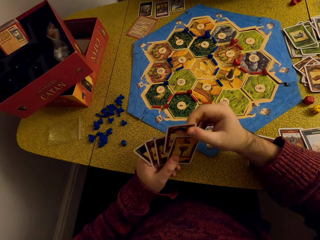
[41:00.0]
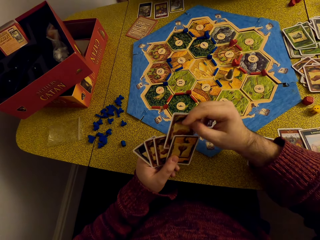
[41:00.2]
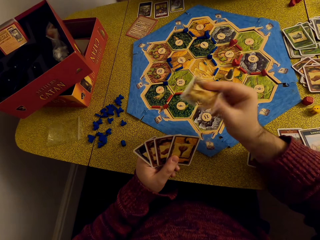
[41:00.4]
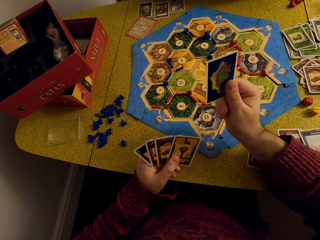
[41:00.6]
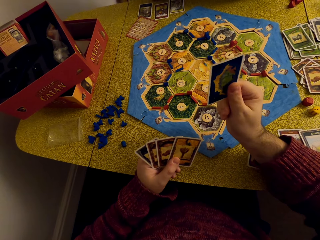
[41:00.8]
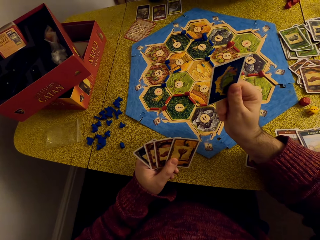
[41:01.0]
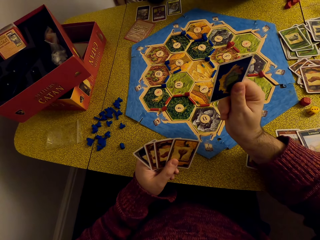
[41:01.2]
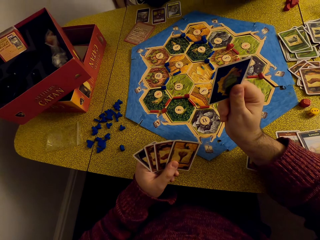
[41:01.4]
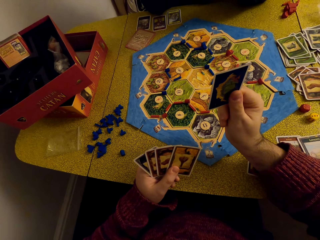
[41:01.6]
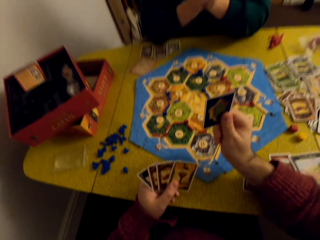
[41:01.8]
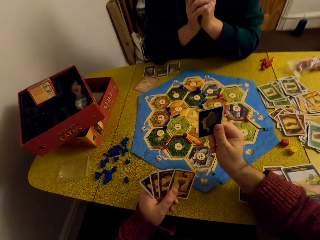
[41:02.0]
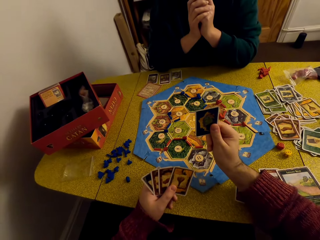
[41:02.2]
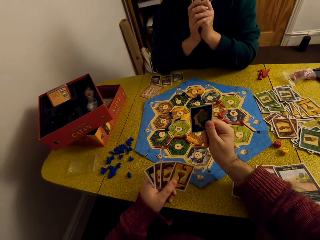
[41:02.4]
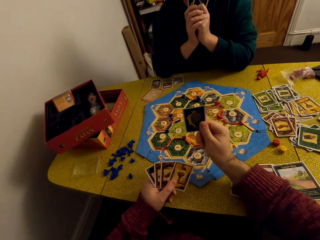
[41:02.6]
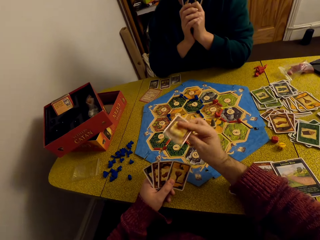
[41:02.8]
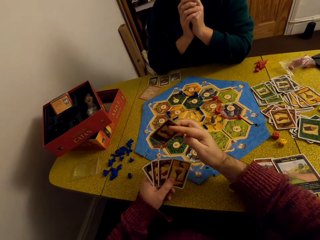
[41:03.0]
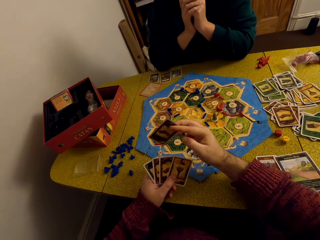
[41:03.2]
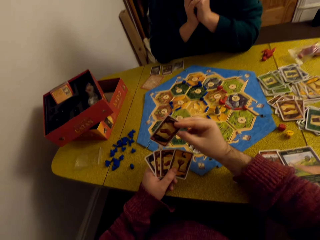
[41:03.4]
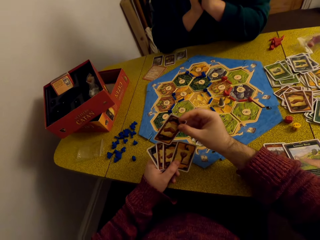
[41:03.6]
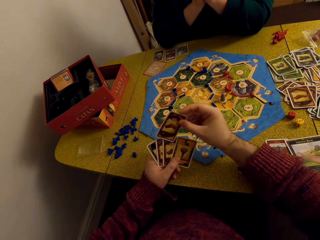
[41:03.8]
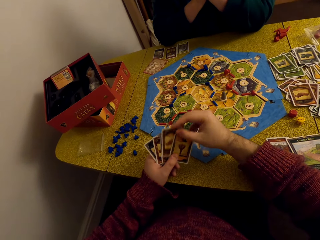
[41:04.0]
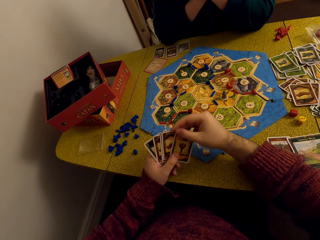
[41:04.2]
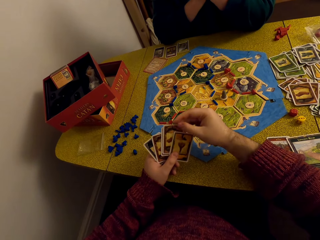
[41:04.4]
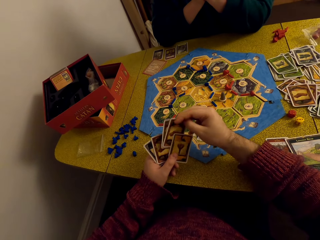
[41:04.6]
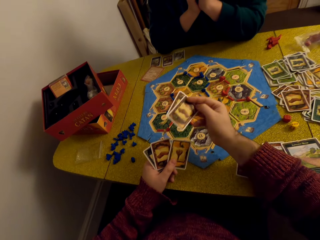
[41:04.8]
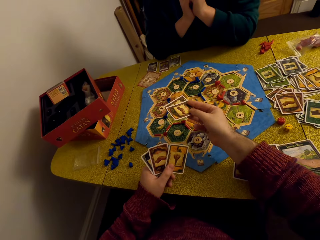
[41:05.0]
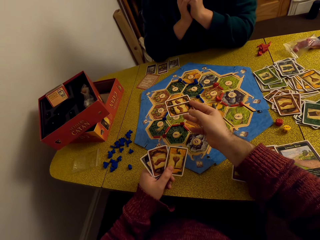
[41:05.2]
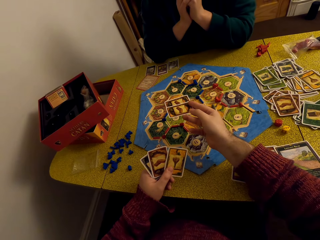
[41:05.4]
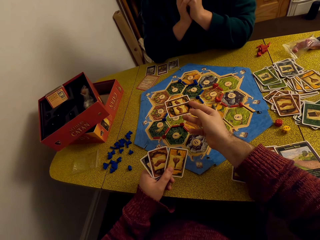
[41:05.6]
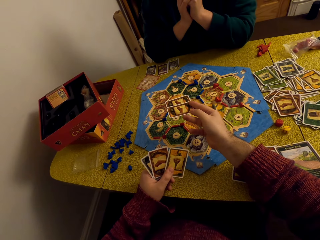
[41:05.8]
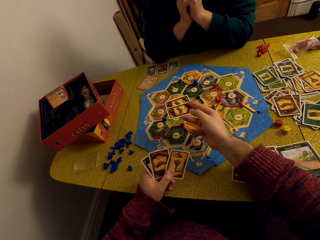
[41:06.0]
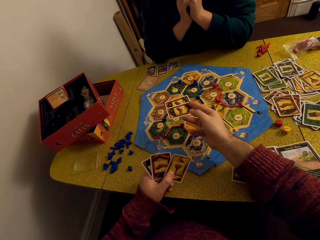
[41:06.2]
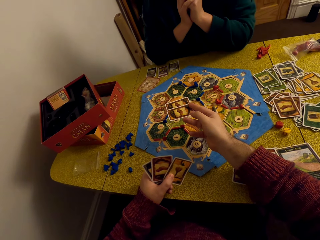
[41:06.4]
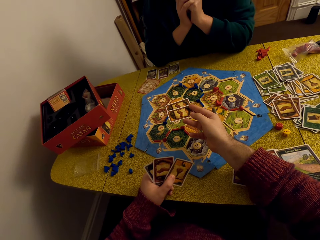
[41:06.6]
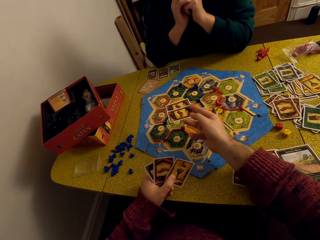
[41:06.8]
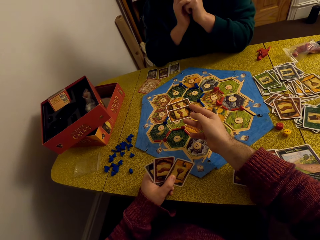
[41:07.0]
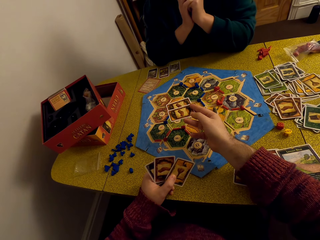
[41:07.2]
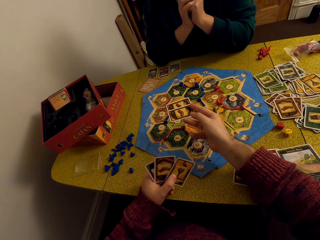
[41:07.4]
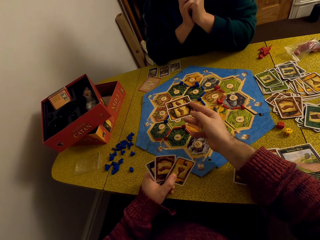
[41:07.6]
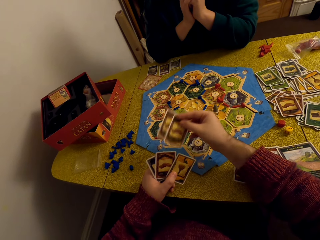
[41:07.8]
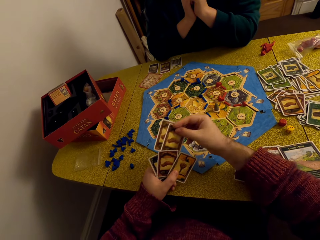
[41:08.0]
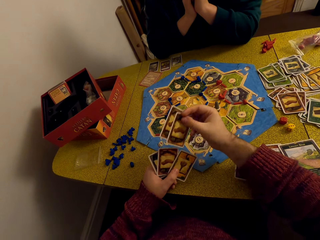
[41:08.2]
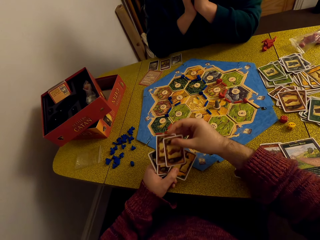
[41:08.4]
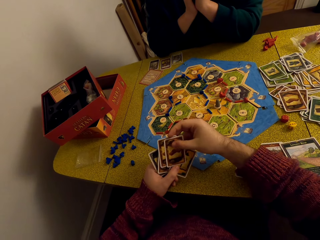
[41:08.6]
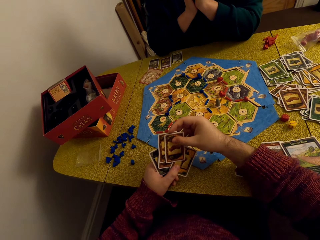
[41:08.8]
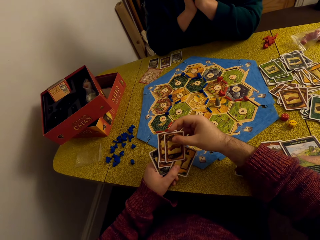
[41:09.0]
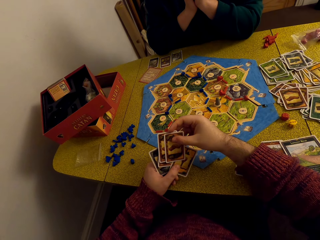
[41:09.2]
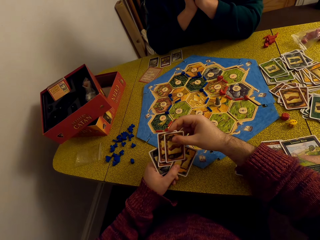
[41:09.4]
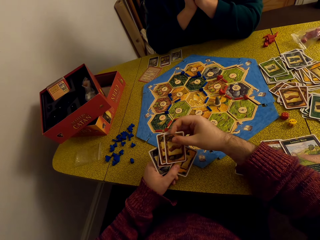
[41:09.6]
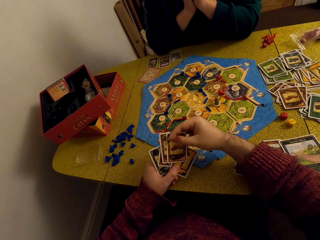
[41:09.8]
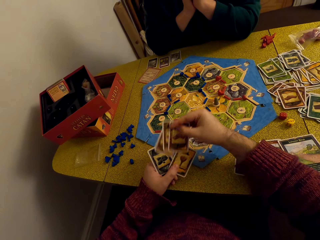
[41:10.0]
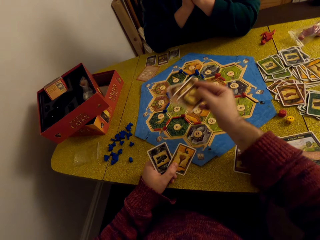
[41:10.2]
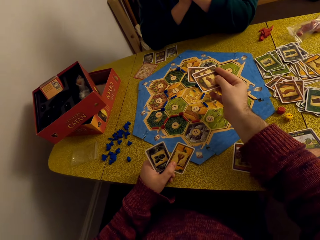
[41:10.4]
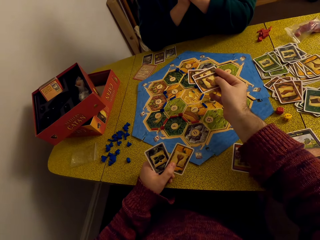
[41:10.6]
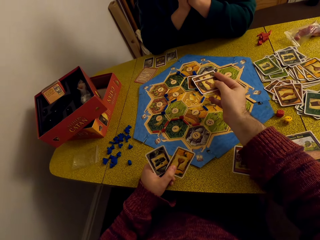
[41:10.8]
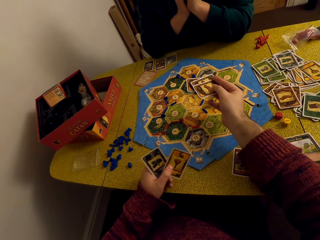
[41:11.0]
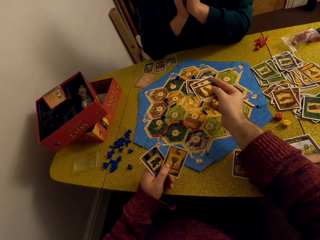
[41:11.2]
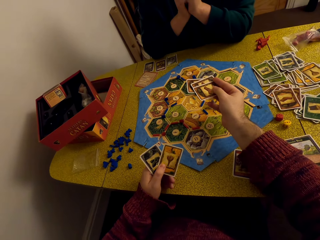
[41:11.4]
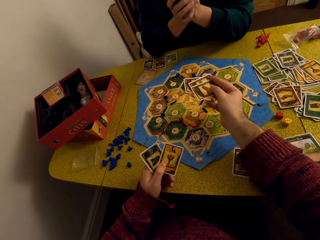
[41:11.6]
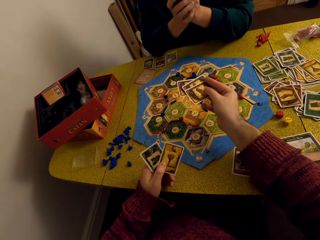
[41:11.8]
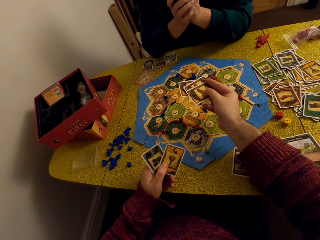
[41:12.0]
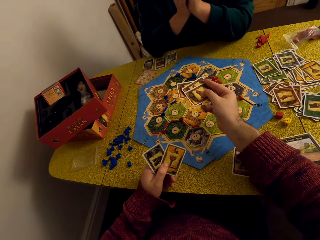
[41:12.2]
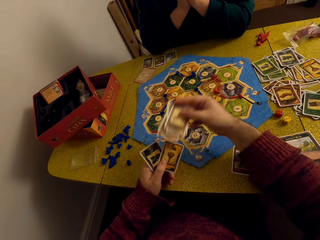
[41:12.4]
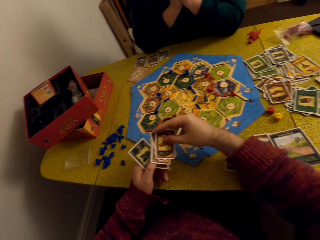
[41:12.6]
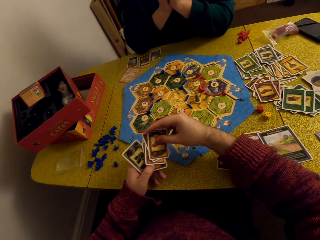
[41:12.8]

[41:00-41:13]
The camera wearer removes a card. They hold the card high. They converse with a woman. They return the card, look at the cards. They remove the card, return the card. They hold the cards.

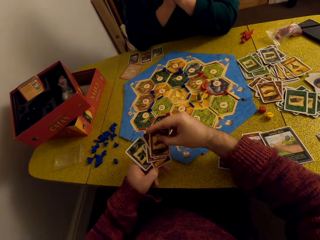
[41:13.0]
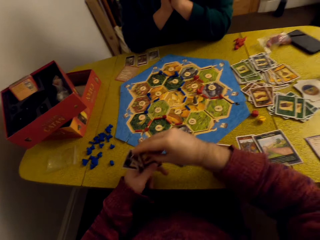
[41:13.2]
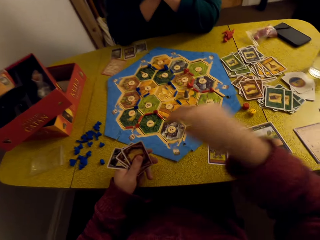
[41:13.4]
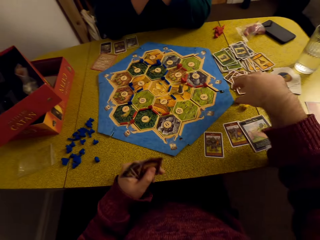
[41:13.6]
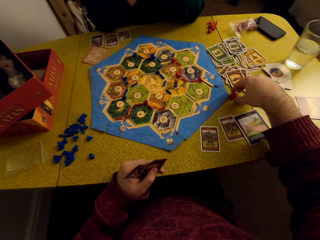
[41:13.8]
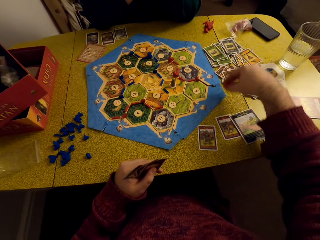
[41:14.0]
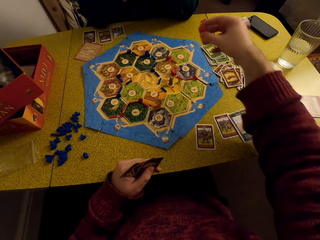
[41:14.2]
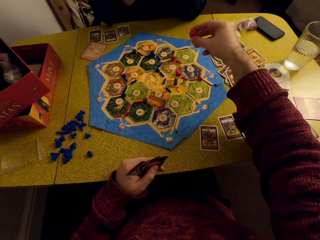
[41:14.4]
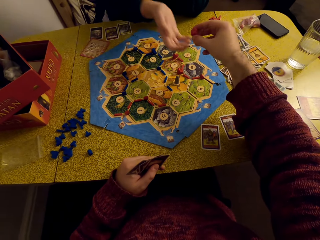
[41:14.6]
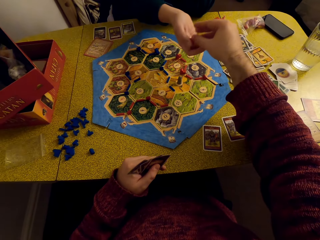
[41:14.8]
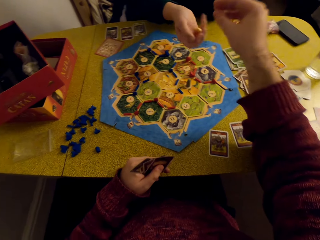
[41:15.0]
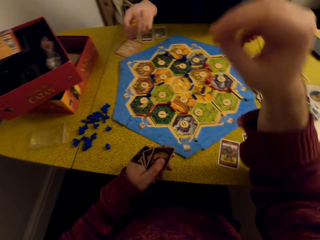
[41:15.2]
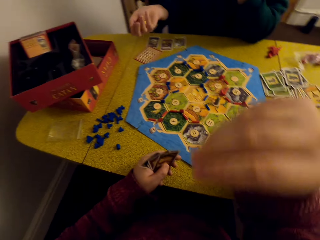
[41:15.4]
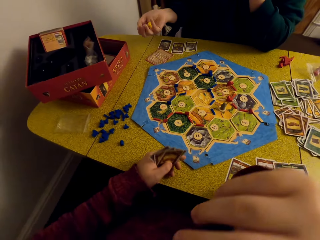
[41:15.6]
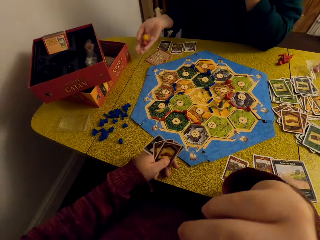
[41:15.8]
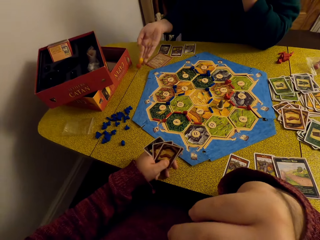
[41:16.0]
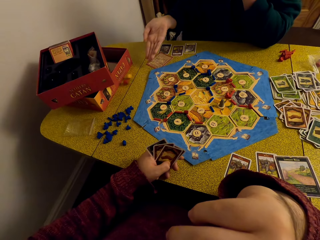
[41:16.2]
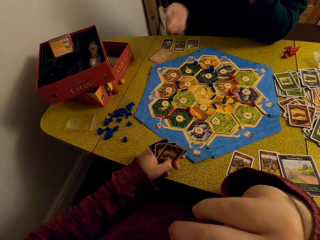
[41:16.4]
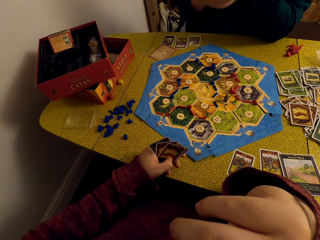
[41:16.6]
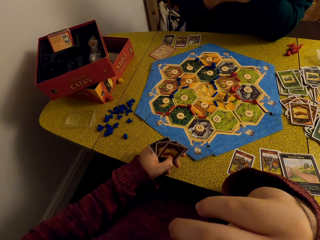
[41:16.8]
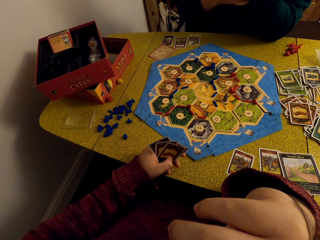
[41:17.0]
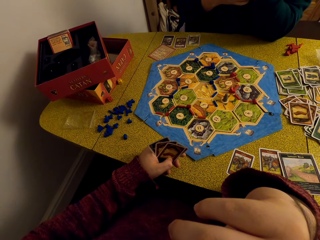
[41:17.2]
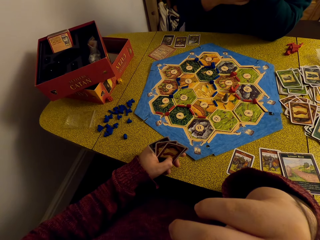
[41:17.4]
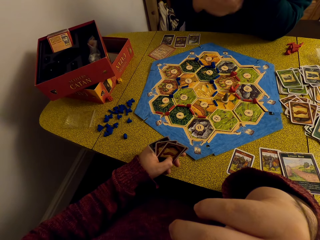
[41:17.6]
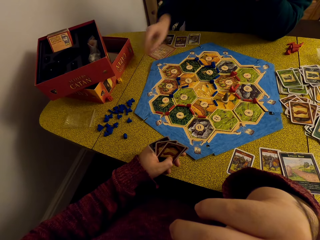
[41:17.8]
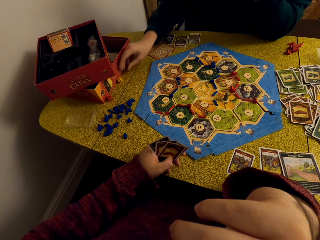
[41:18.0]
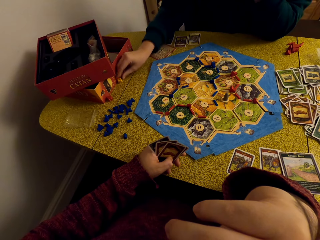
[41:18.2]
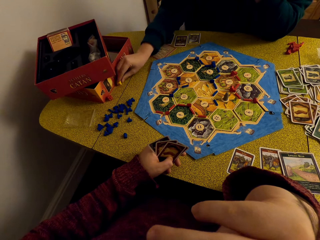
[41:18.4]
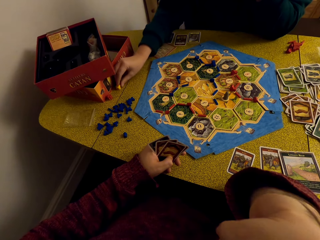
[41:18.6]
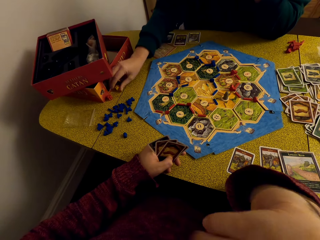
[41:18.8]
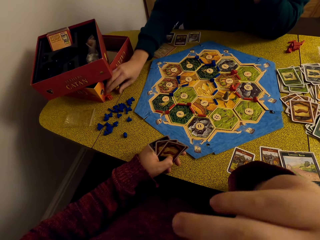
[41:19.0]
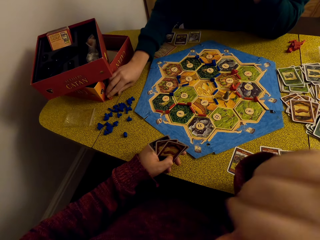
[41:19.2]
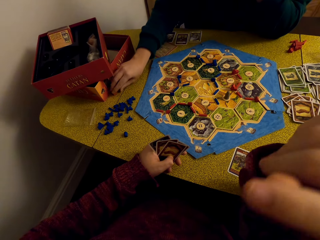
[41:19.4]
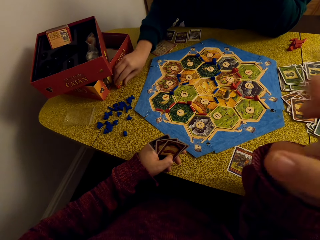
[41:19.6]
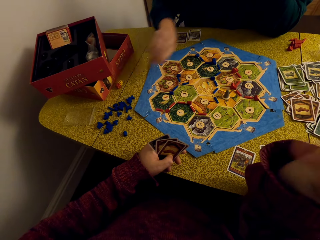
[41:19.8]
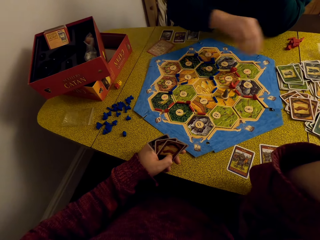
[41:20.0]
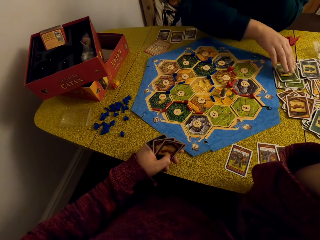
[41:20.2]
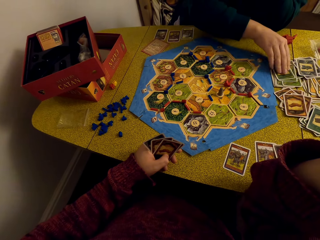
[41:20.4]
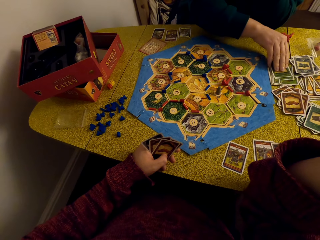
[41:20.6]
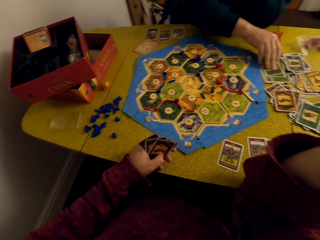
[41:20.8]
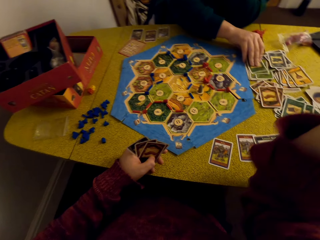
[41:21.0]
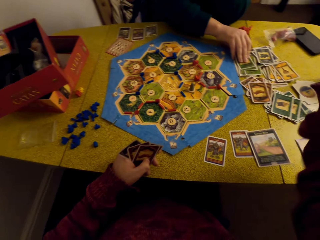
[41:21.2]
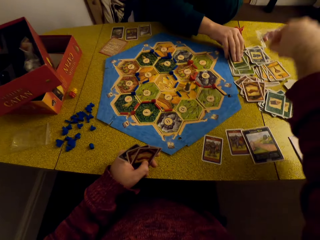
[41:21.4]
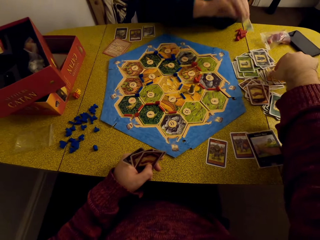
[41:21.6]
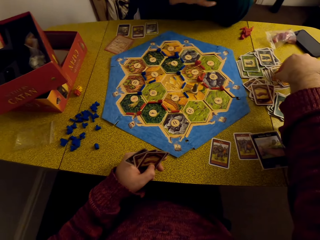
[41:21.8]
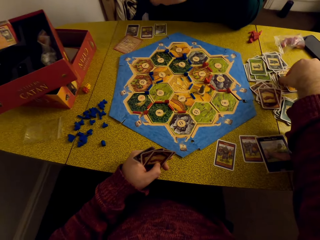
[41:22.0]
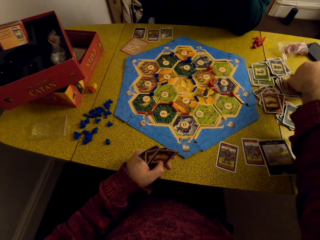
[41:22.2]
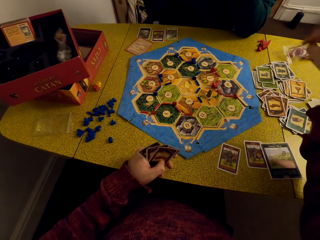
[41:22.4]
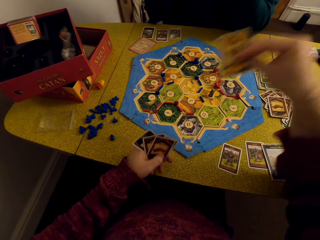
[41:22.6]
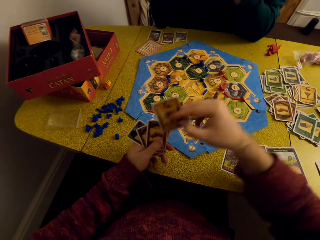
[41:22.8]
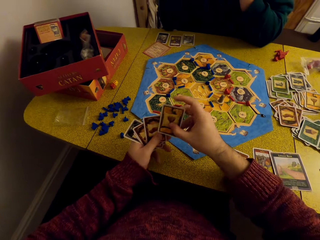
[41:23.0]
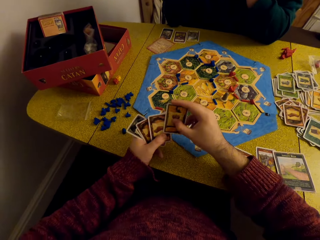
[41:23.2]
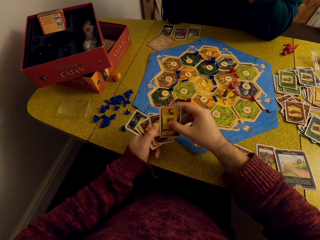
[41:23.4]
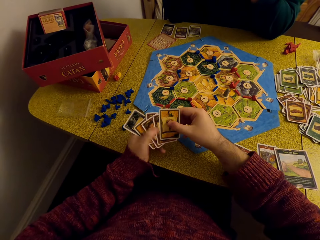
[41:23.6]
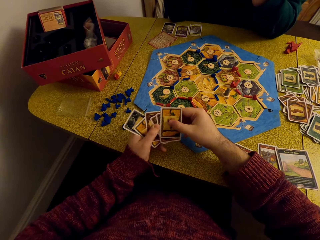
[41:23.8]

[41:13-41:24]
The camera wearer returns the cards. They pick up the dice. They hand a woman the dice. The woman takes something. She tosses the dice, drops the dice on the table. She drags the dice on the table. She takes something. She picks a card from the table. The camera wearer converses with the woman. The woman picks the card from the table. The camera wearer picks the card from the table.
